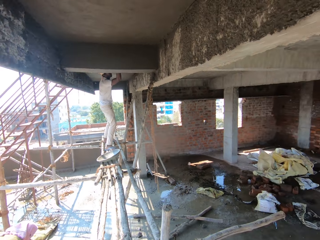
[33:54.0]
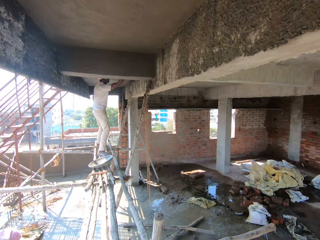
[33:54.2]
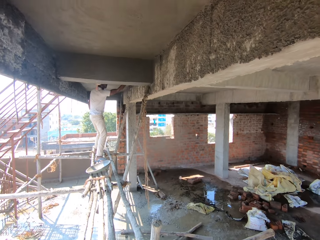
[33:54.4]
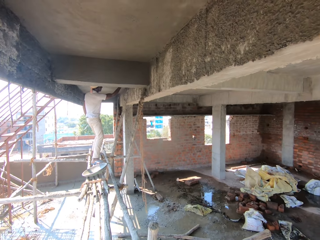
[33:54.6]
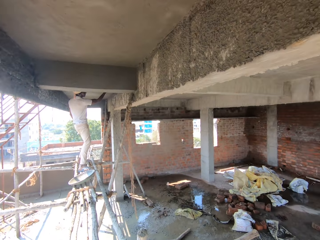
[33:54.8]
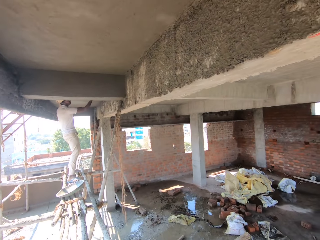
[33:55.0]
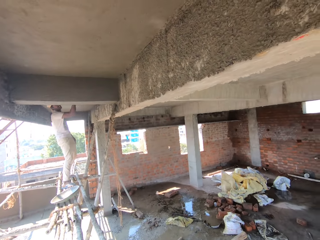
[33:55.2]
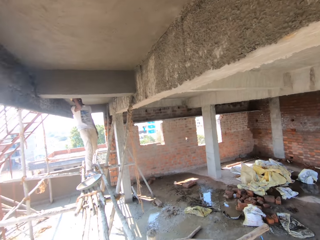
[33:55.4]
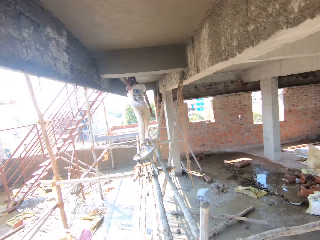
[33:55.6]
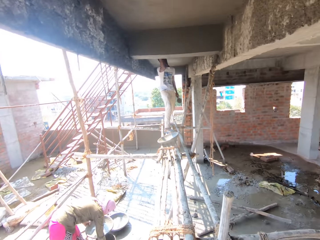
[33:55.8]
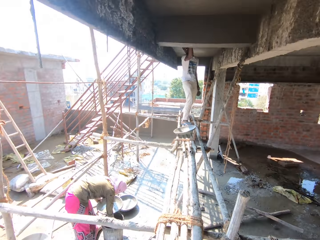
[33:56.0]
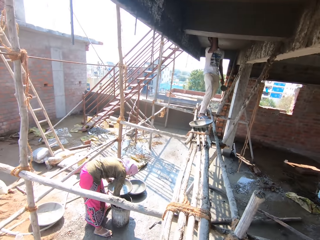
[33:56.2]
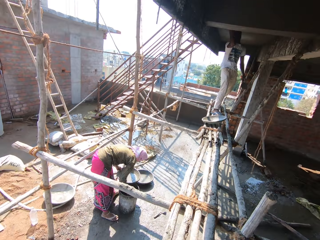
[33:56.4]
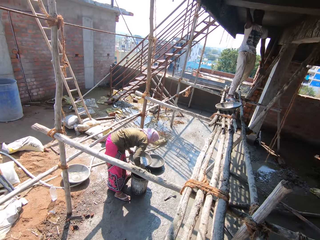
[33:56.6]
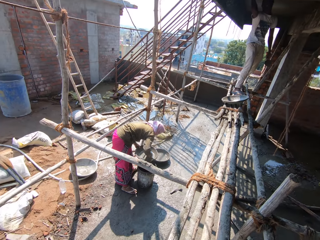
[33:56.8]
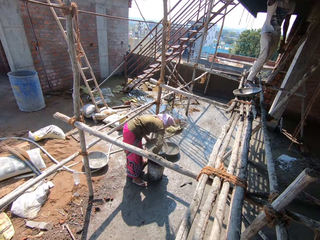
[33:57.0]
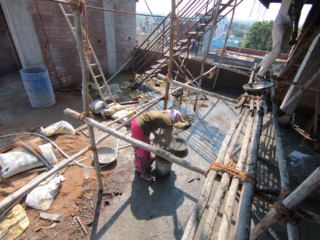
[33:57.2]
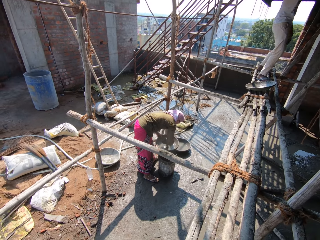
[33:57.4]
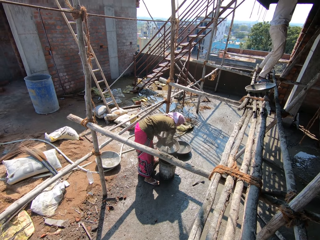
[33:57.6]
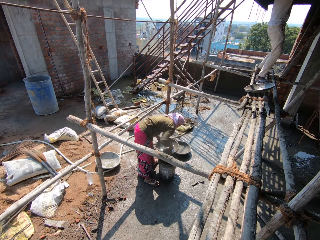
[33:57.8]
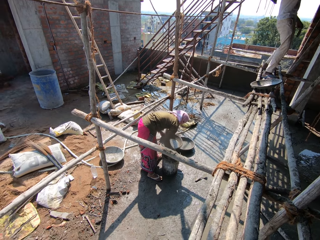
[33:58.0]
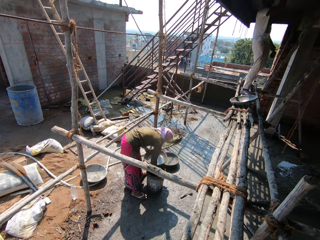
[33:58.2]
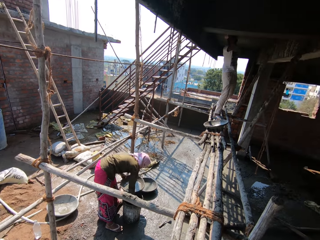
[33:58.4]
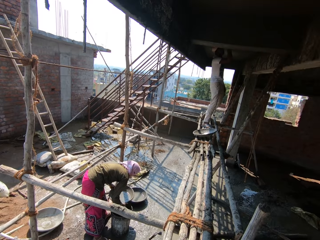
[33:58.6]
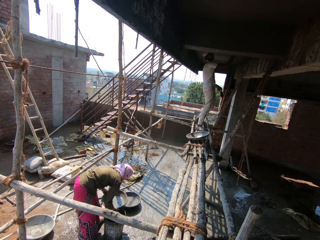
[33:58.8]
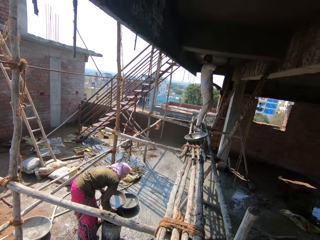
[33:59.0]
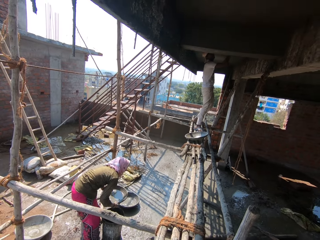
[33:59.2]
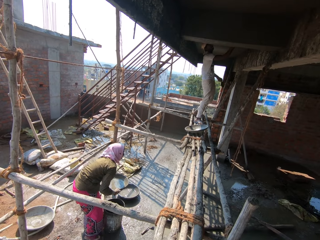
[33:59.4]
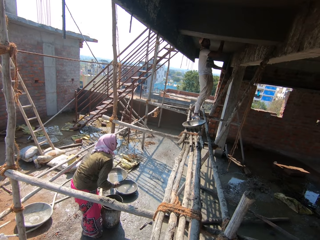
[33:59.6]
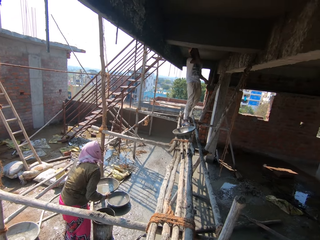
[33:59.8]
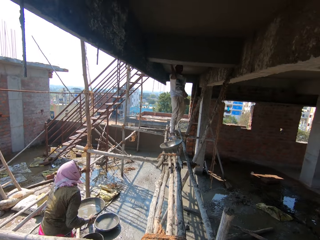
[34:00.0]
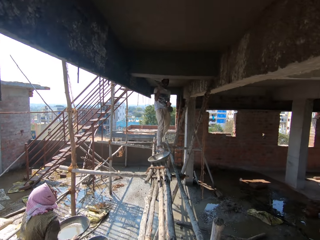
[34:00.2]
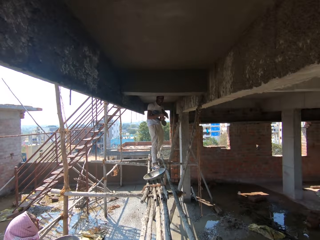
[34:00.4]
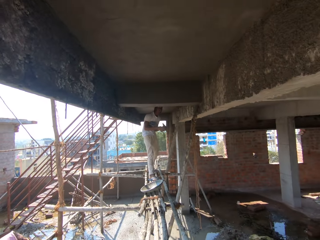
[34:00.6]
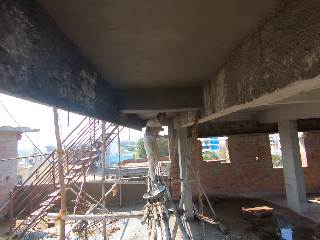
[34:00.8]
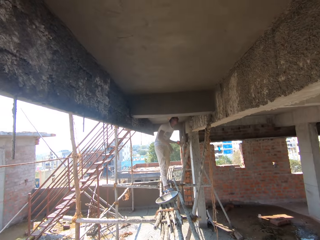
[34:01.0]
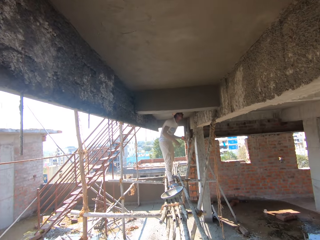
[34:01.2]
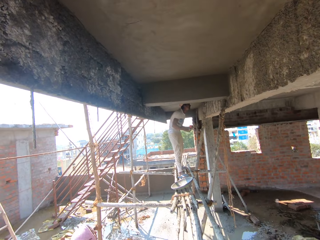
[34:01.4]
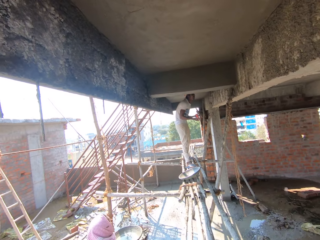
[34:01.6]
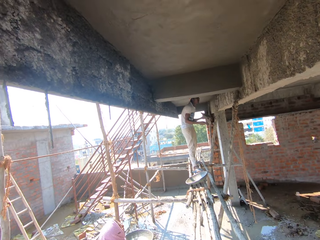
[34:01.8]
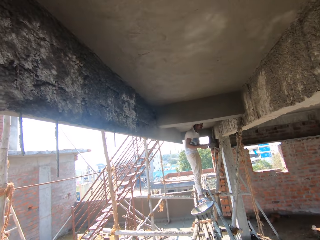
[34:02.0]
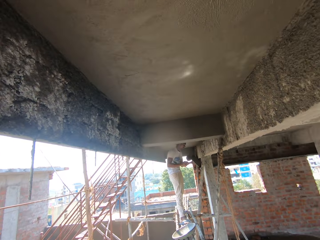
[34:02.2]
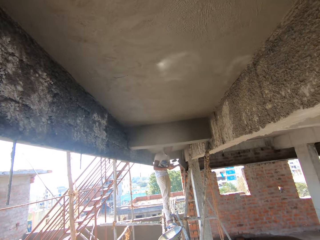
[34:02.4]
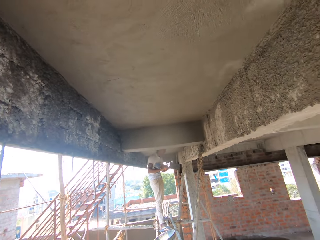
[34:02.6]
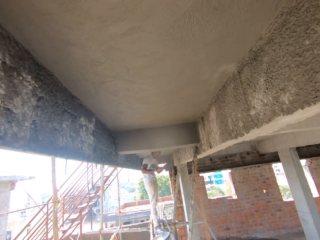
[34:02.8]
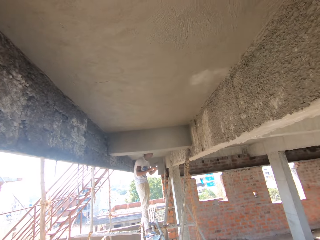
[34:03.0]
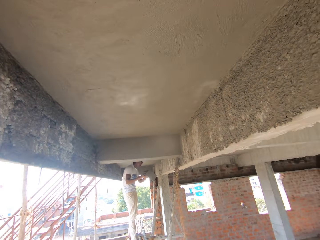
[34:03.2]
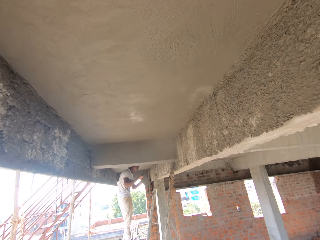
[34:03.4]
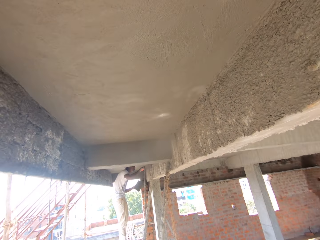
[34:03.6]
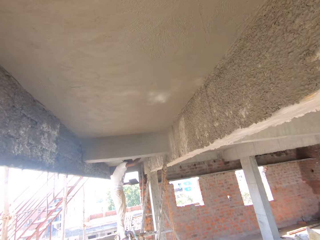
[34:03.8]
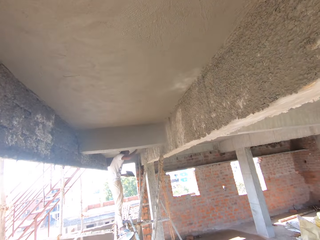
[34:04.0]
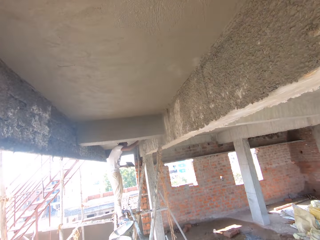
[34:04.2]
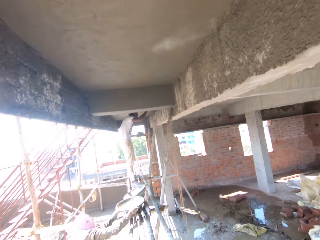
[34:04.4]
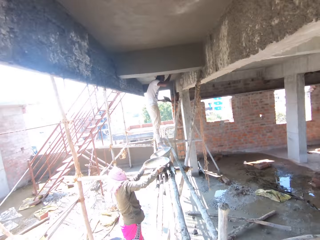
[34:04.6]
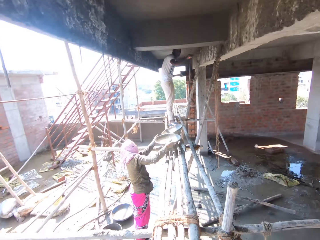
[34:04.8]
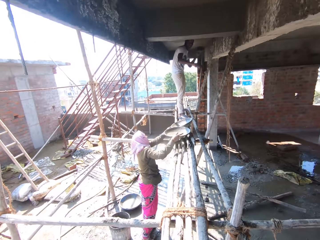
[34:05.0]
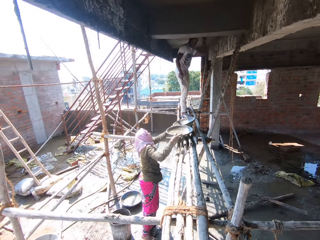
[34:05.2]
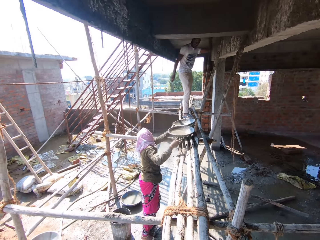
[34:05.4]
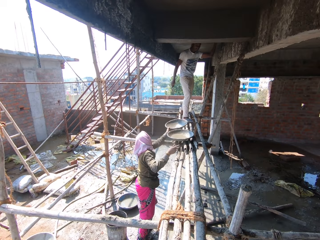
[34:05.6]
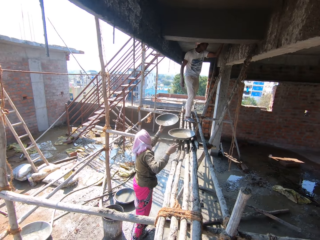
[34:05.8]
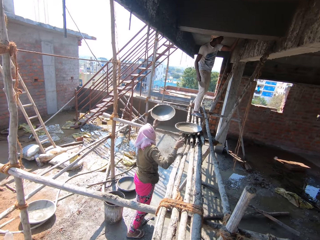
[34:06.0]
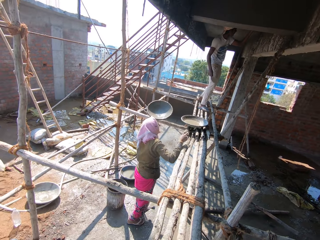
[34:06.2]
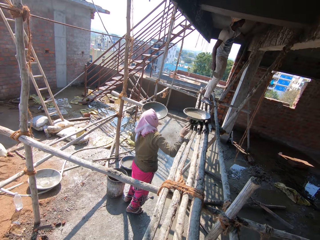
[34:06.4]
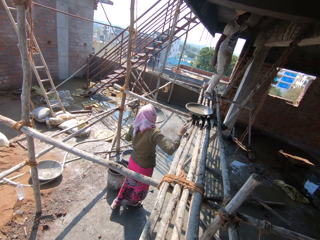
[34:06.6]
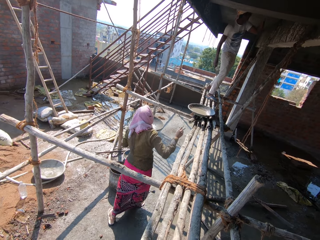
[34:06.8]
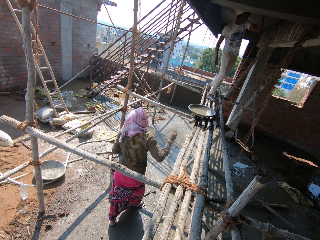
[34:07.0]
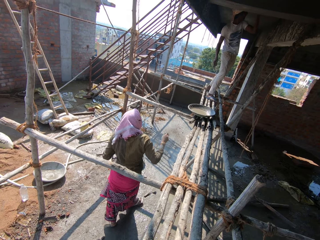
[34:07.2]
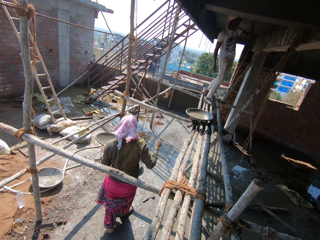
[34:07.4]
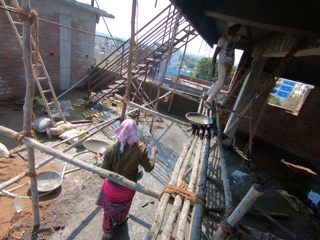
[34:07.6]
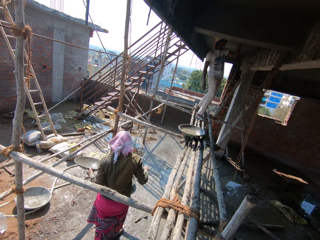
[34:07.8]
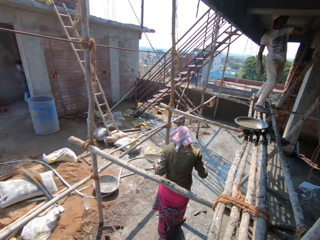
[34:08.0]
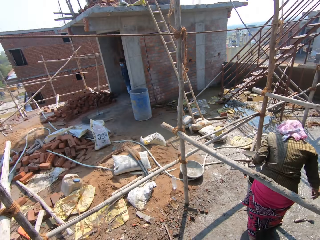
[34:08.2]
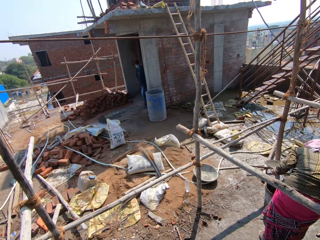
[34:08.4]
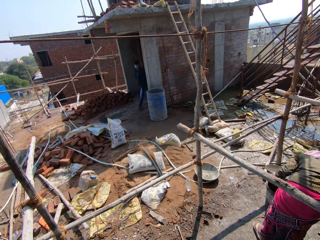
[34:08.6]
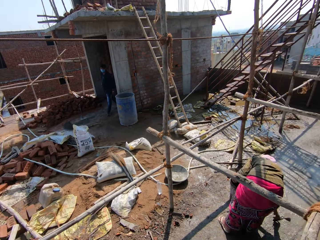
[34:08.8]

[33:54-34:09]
The camera wearer looks around. A man plasters the wall.

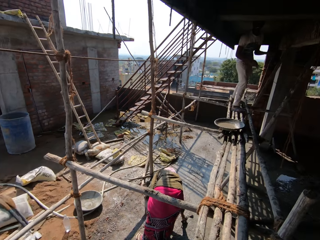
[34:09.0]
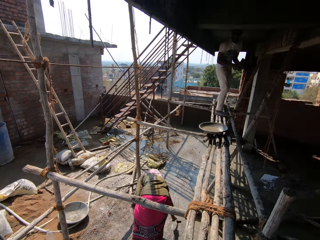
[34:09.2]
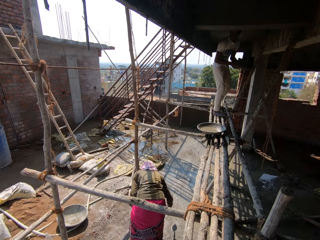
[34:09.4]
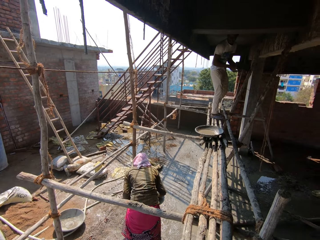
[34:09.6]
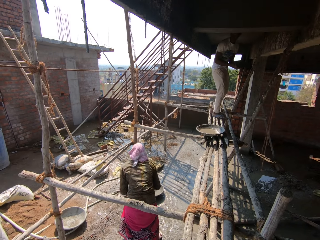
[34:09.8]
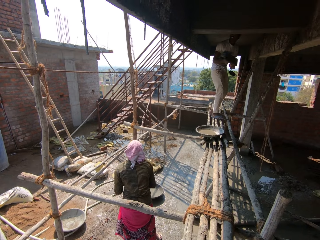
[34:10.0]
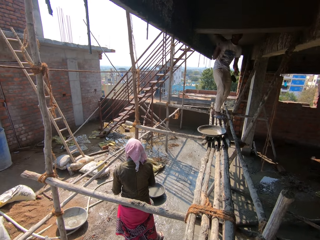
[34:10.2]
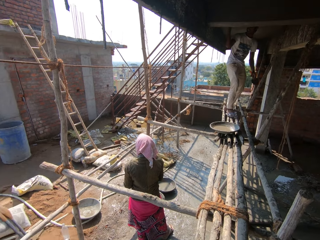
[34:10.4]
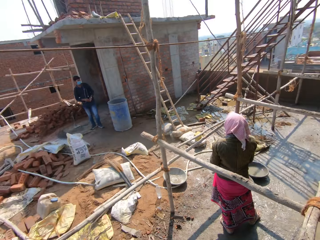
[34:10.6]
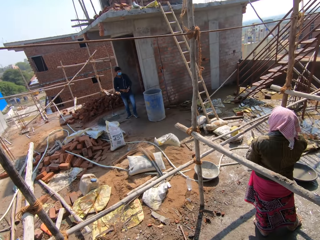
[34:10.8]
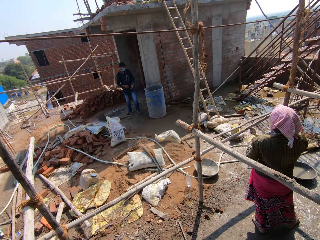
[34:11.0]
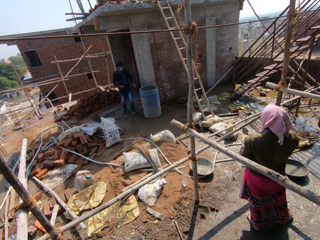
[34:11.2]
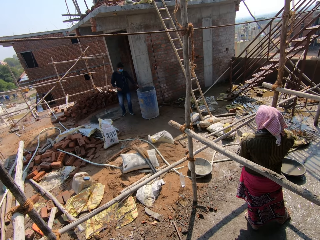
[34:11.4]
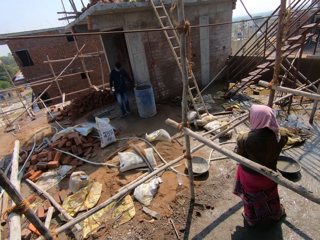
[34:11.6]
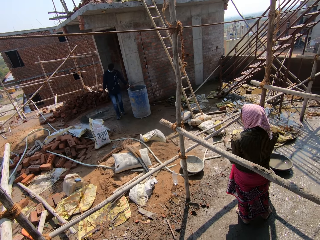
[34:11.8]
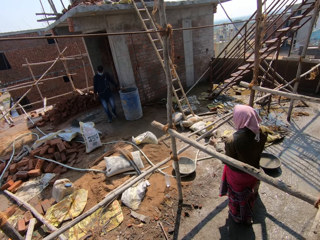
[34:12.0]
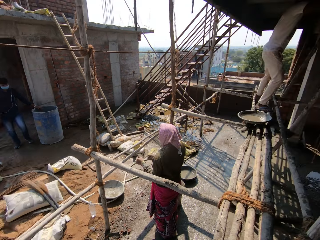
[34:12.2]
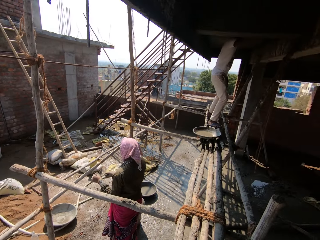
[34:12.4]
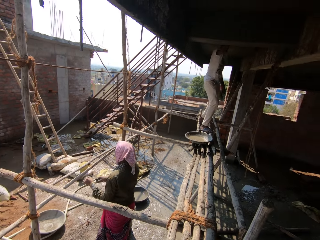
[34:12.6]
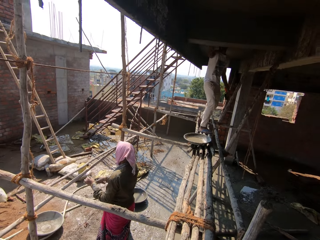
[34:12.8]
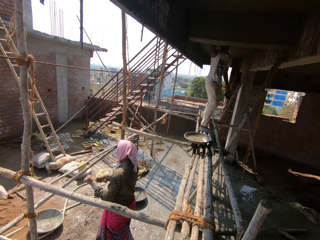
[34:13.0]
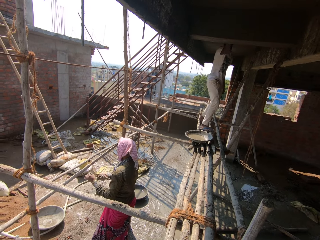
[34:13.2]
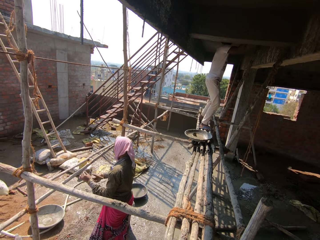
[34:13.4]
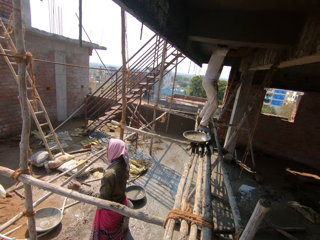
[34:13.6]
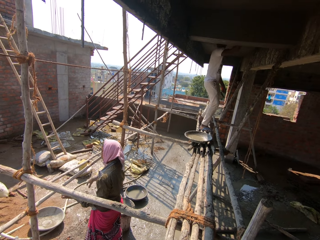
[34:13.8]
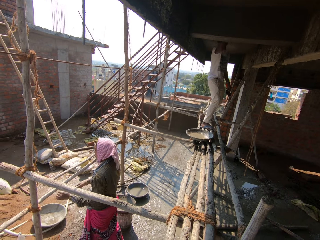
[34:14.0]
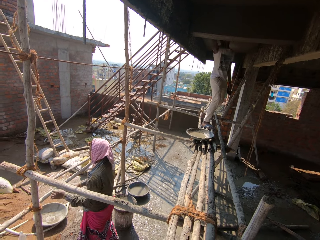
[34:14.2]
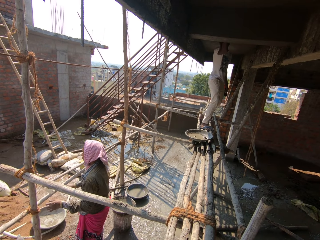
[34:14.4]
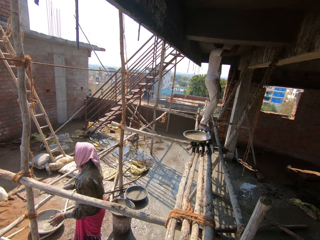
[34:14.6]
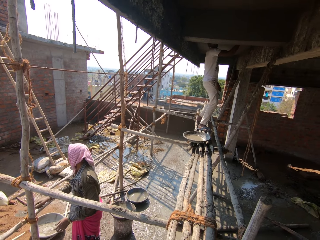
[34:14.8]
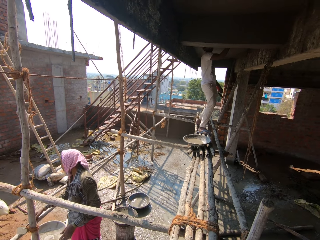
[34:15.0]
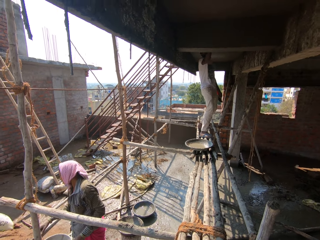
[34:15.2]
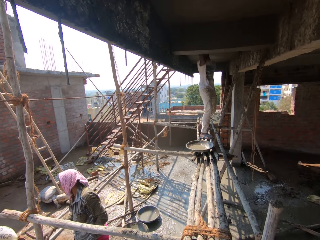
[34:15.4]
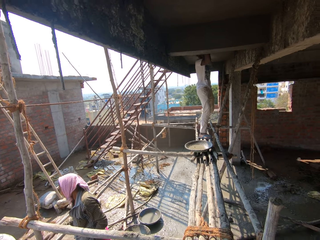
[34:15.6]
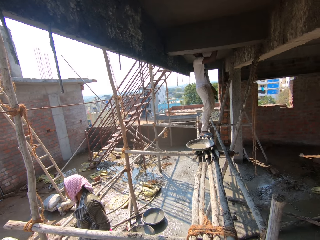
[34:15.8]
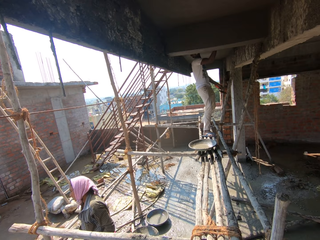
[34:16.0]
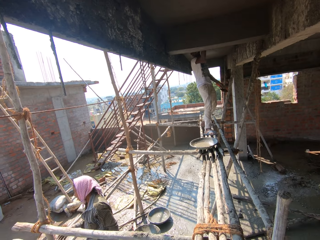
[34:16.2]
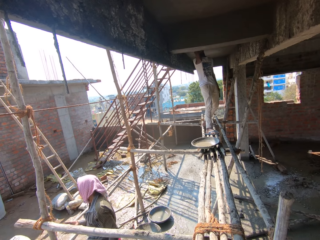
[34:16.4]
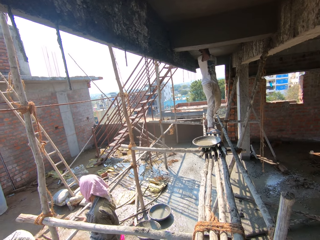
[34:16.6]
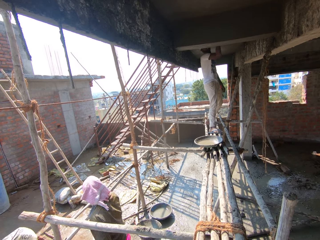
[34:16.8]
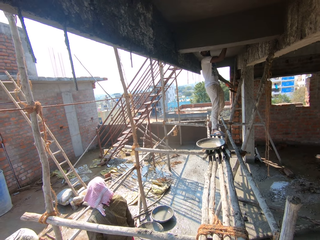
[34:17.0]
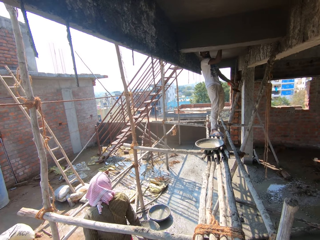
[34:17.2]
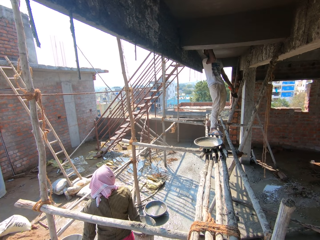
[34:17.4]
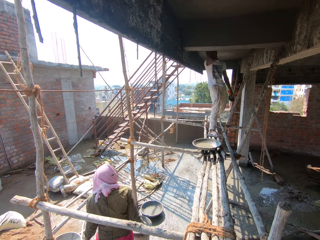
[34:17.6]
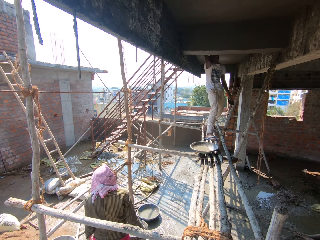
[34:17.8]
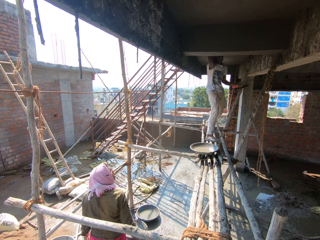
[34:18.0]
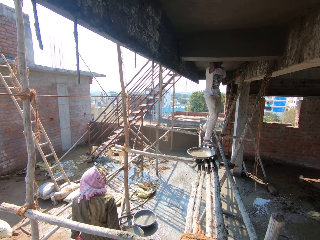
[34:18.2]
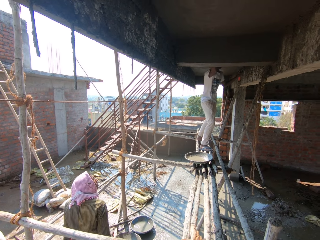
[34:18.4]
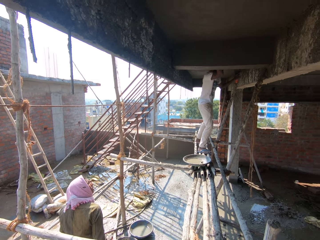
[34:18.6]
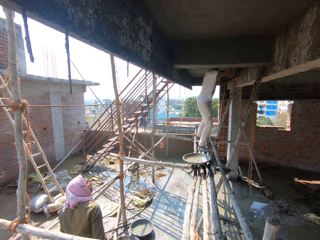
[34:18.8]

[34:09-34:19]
The camera wearer looks around. A man plasters the wall.
